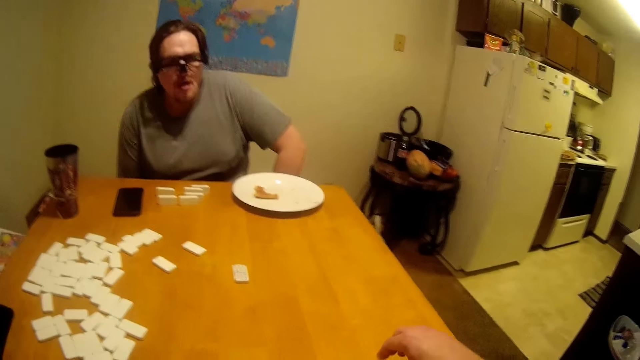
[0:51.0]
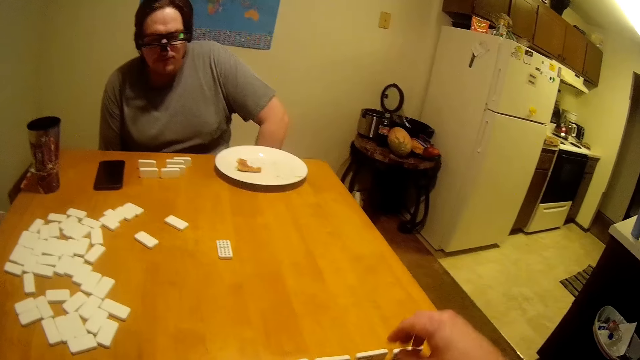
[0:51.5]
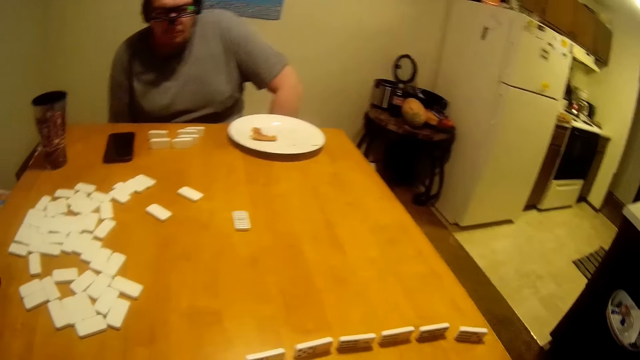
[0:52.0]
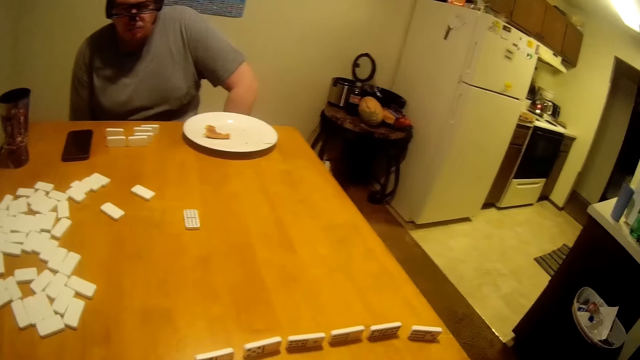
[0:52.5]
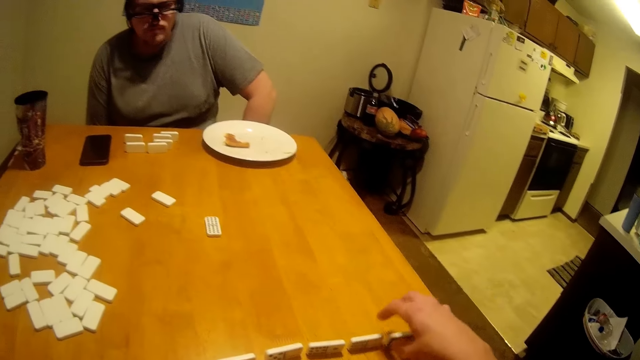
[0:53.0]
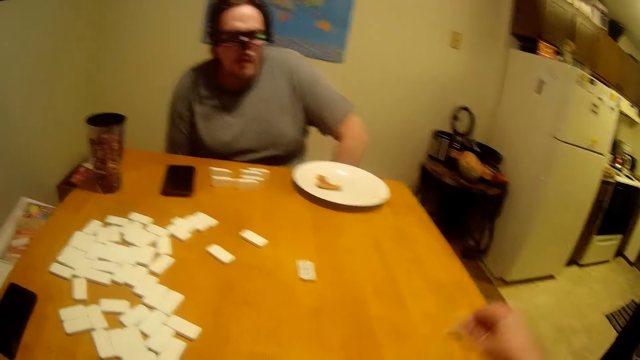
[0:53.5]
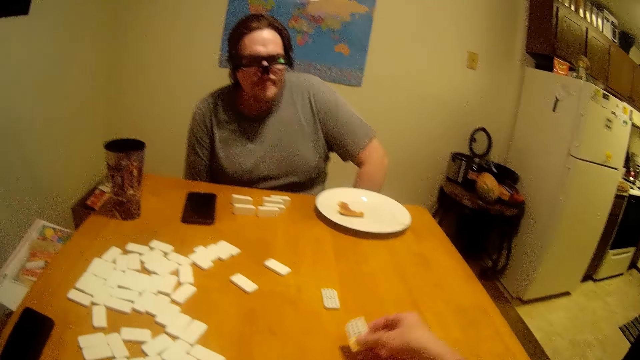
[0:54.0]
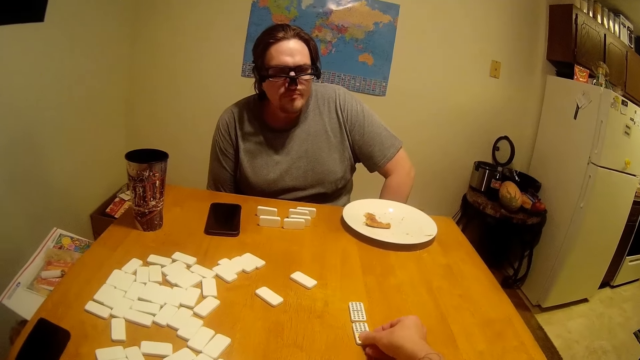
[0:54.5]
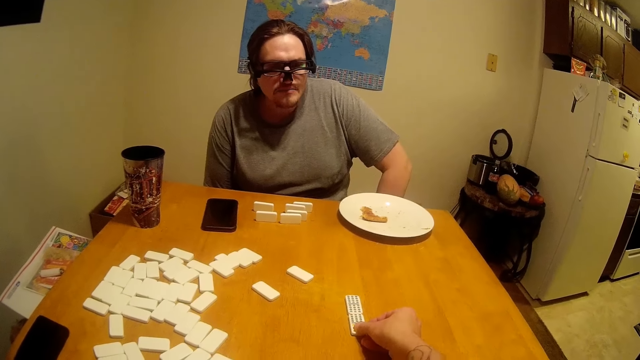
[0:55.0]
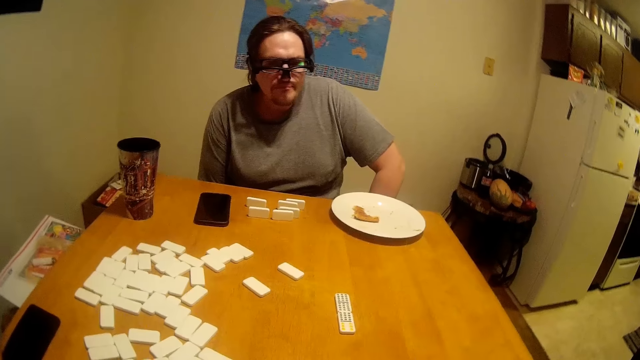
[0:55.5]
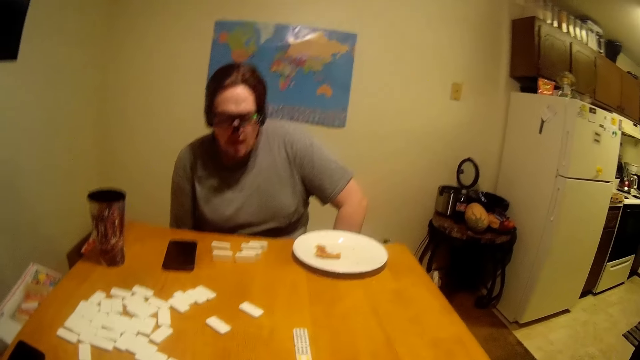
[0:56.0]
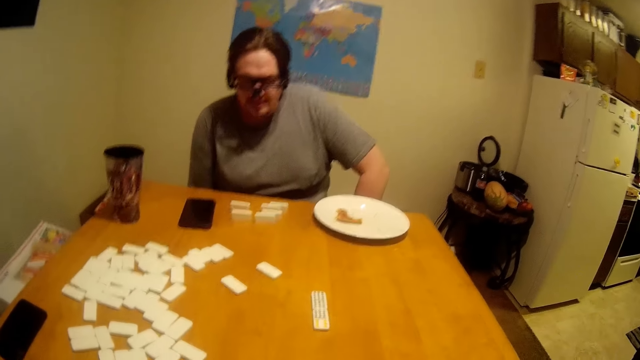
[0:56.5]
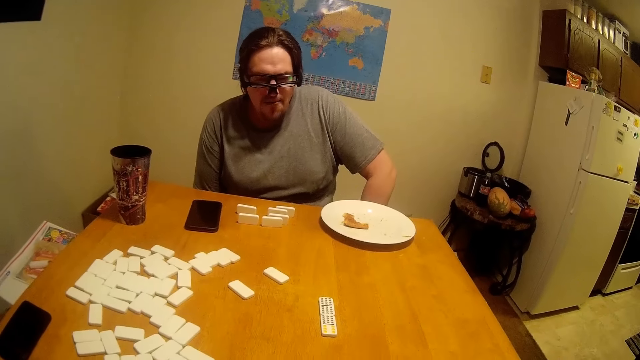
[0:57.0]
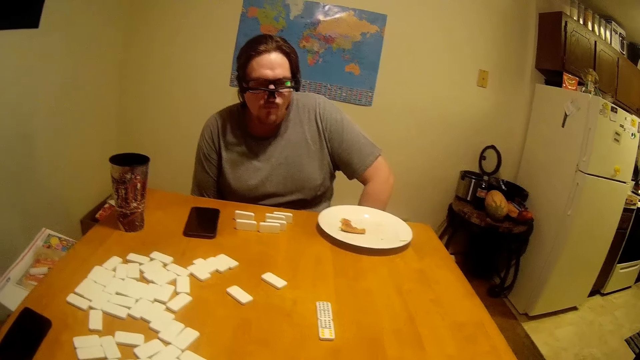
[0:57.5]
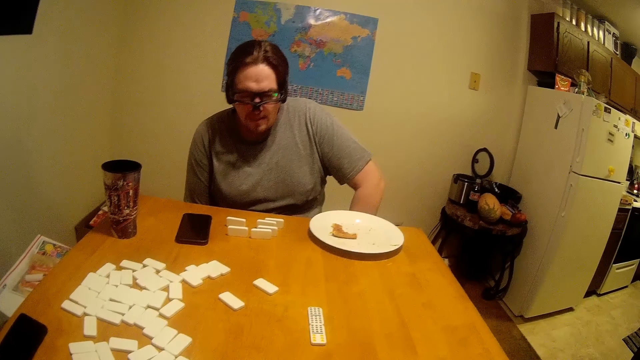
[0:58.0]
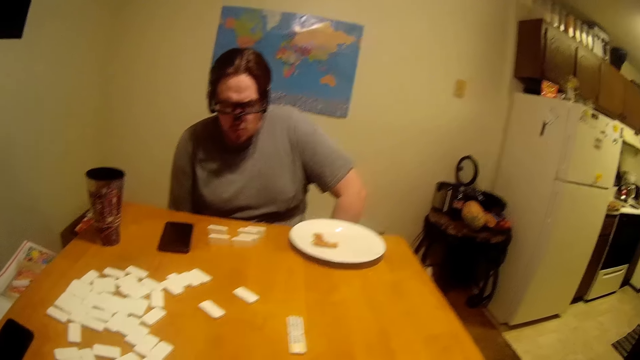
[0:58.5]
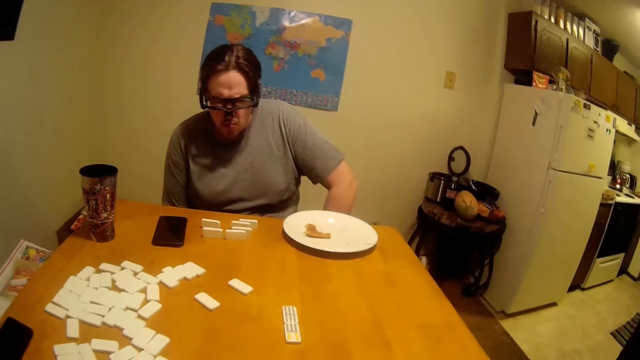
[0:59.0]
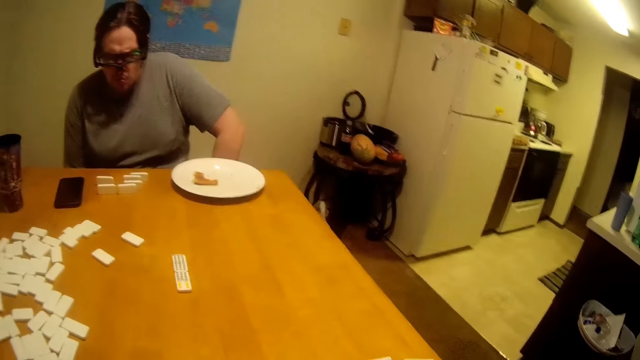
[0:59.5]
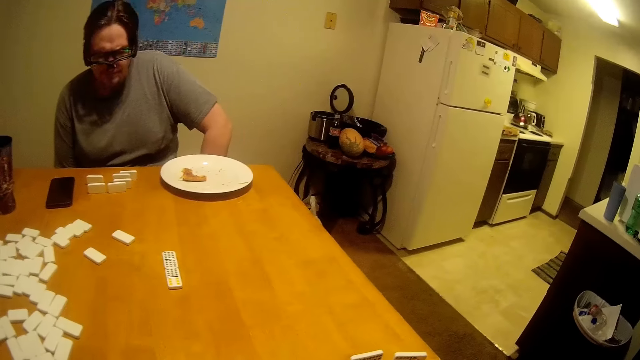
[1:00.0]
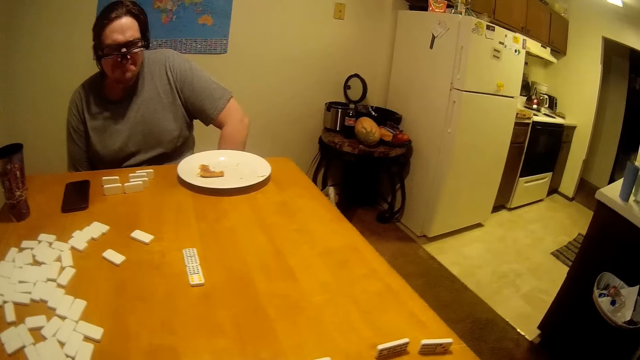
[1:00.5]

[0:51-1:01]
A man chews. The camera wearer moves the hand. They pick up a piece of the Chinese board game from the table and put the Chinese board game on the table. The man talks. The man chews.

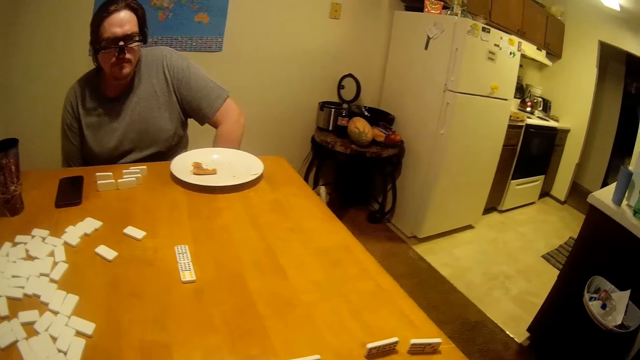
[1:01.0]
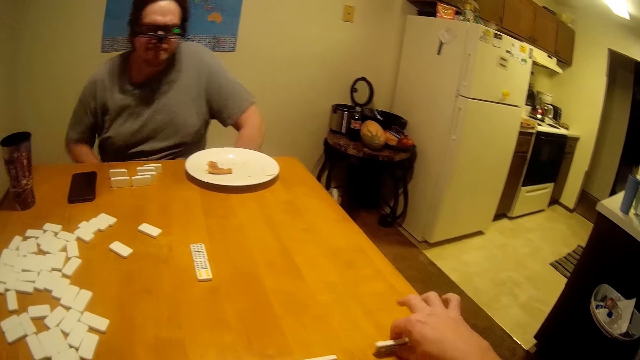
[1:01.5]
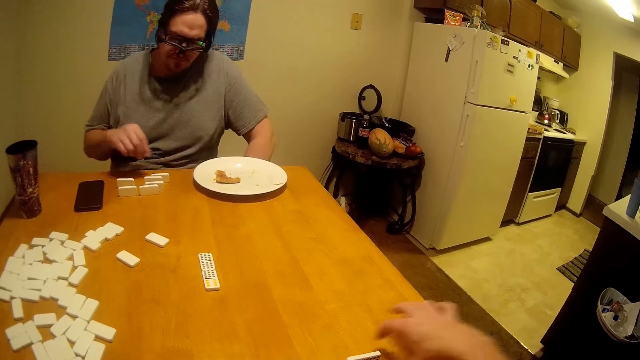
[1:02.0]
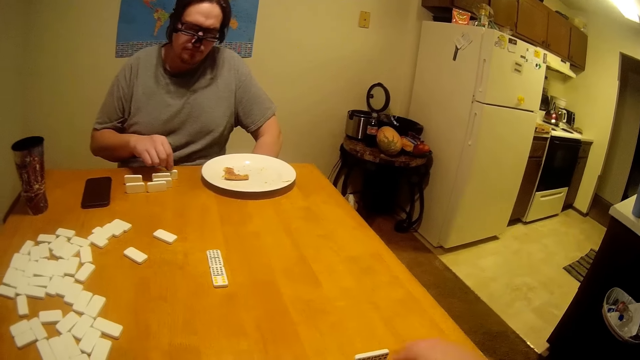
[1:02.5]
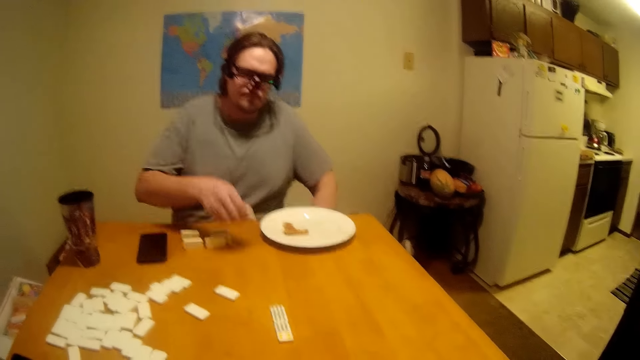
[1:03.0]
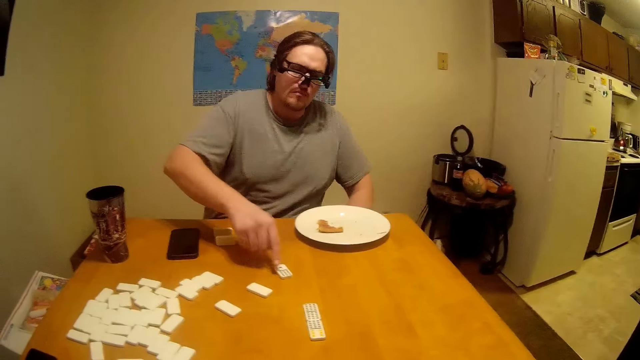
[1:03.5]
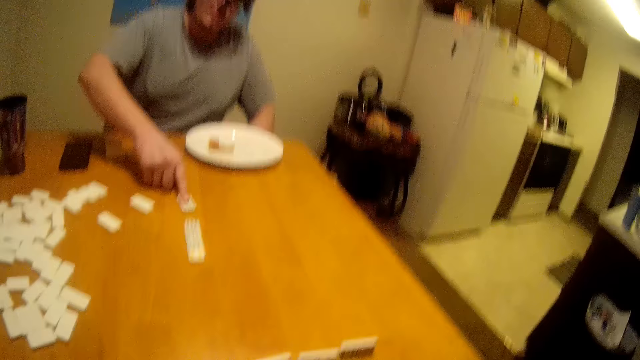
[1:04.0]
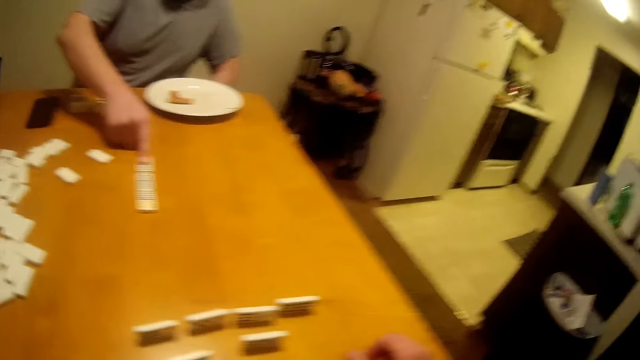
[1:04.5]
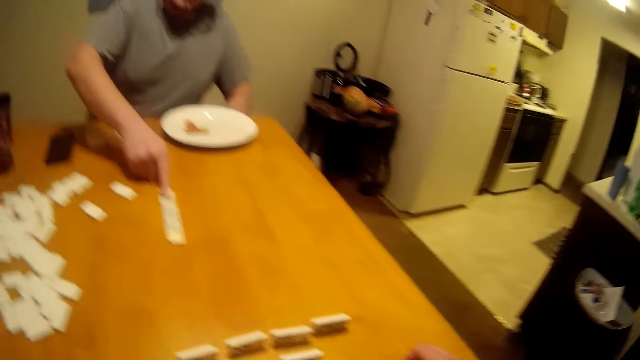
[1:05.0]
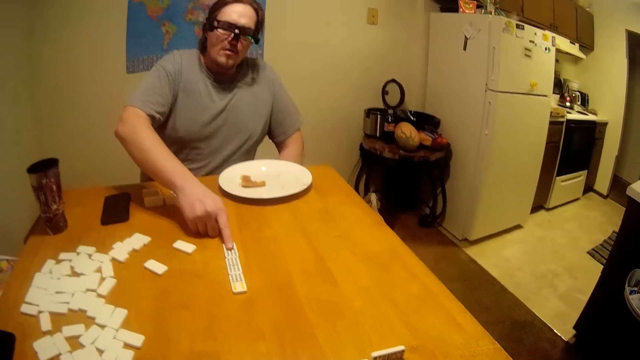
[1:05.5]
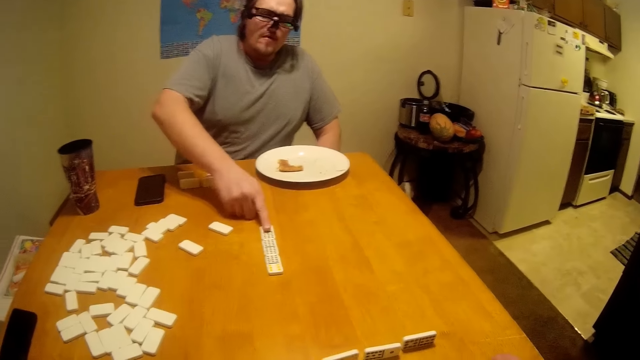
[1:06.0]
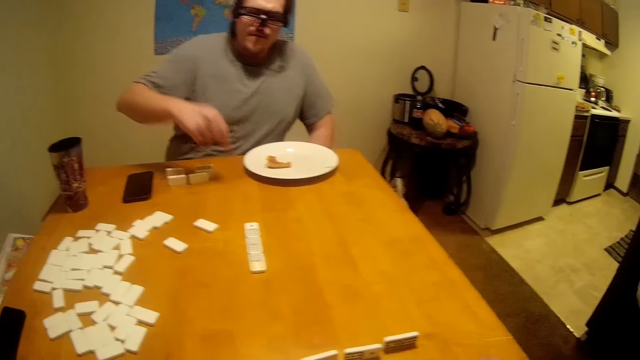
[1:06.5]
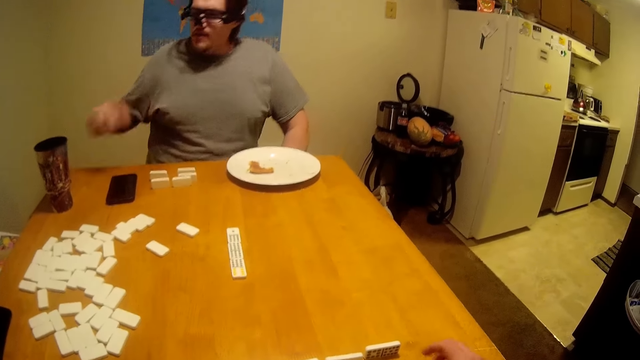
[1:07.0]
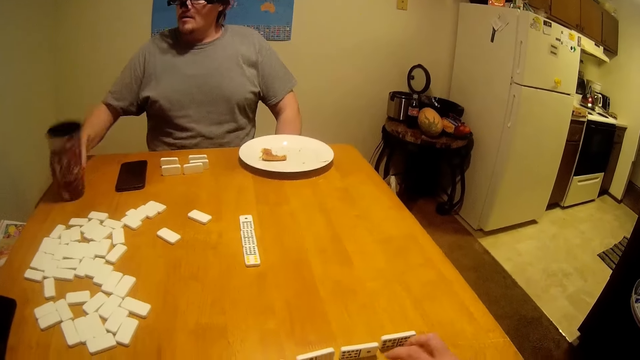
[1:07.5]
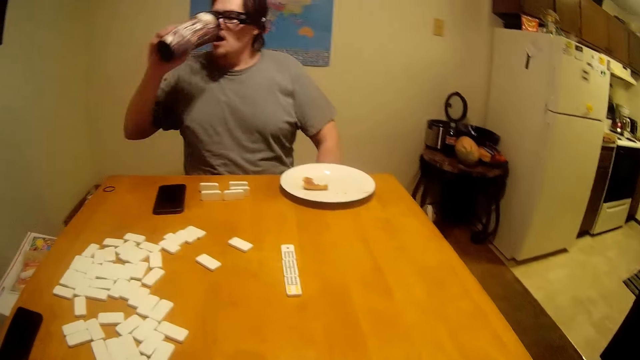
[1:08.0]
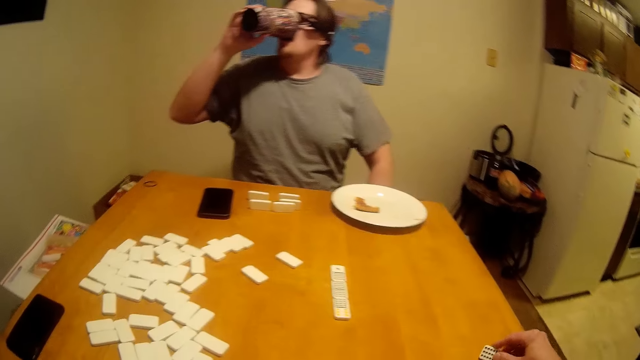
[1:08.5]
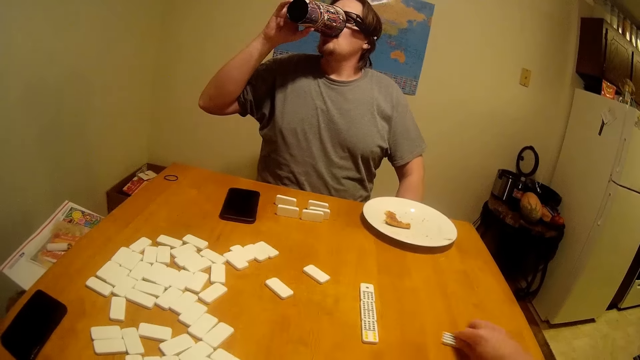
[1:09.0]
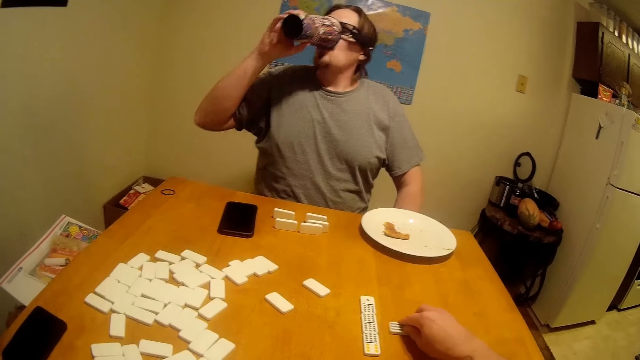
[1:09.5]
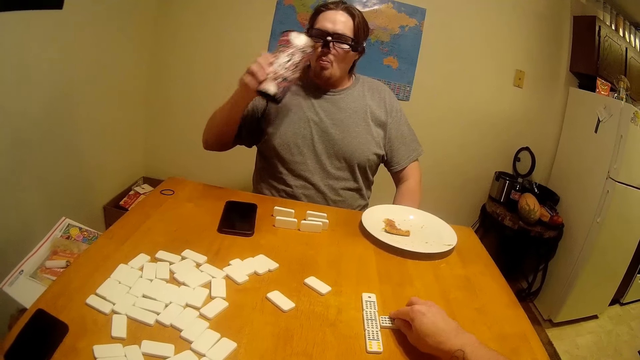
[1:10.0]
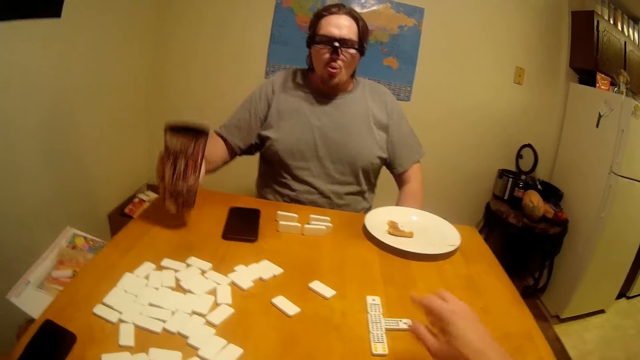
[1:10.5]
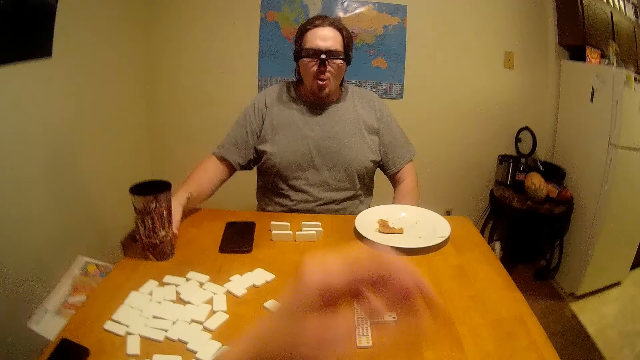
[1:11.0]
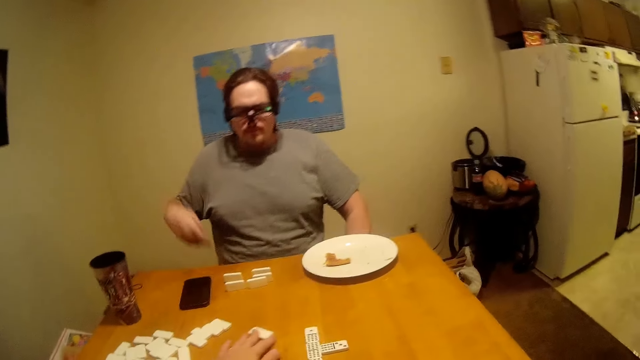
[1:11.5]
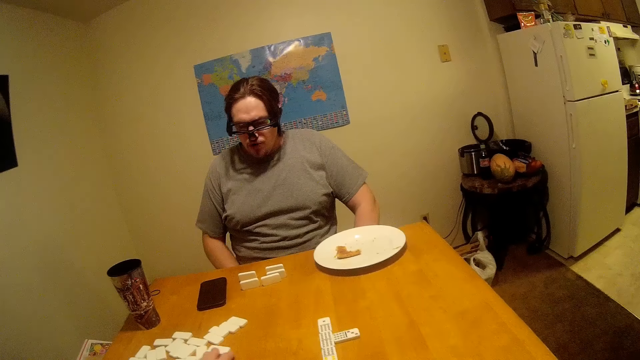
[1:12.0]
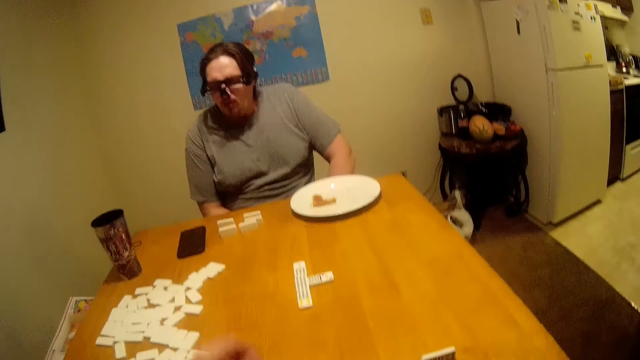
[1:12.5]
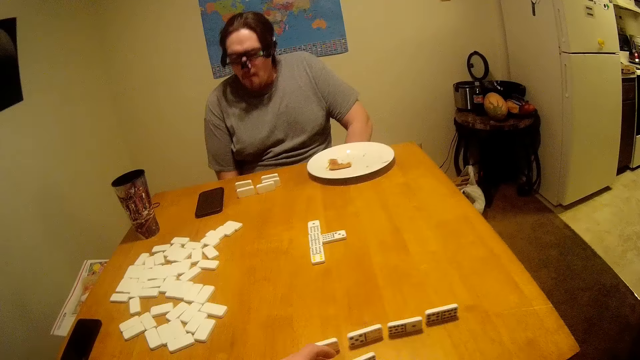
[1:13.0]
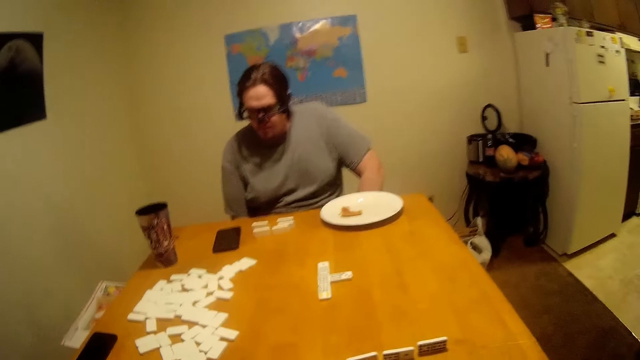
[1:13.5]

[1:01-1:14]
The camera wearer picks up a piece of the Chinese board game or Ludo from the table. A man picks up a piece of the Chinese board game from the table. The man drops the Ludo and pulls the piece of the Chinese board game on the table. The camera wearer picks up the Ludo. The man picks up the cup or mug and drinks the tea. The camera wearer moves the Ludo. They put a piece of the Chinese board game on the table. The man puts the mug on the table. The camera wearer pulls a piece of the Chinese board game on the table.
